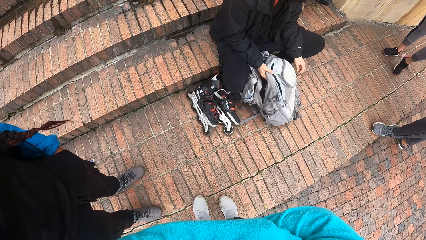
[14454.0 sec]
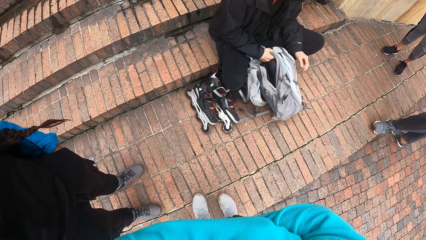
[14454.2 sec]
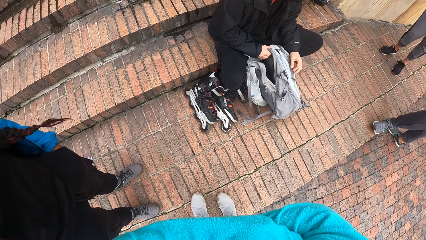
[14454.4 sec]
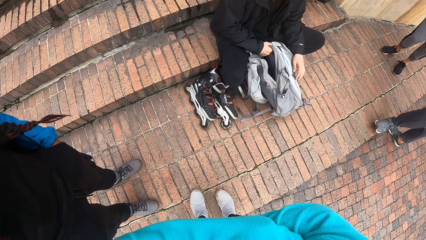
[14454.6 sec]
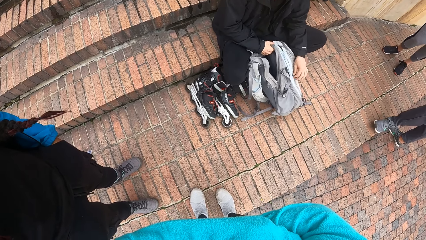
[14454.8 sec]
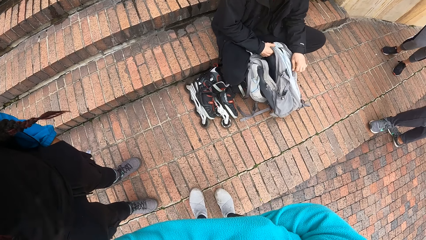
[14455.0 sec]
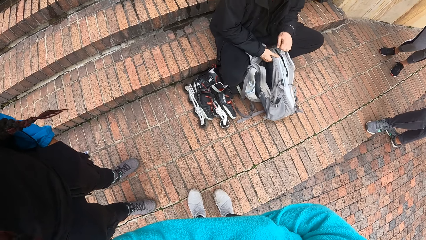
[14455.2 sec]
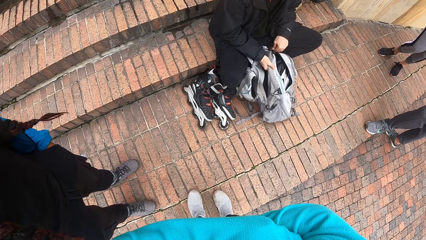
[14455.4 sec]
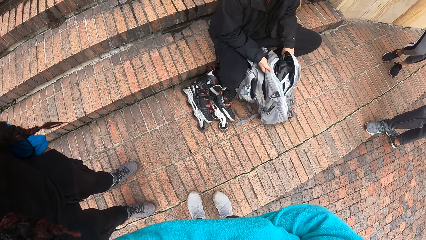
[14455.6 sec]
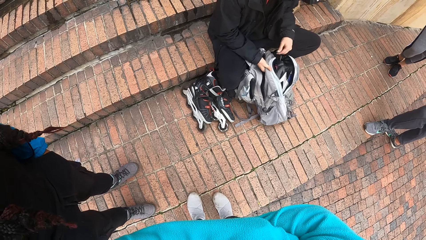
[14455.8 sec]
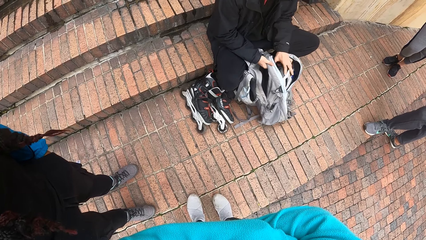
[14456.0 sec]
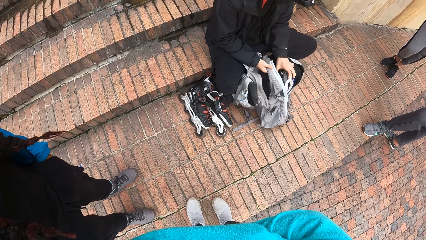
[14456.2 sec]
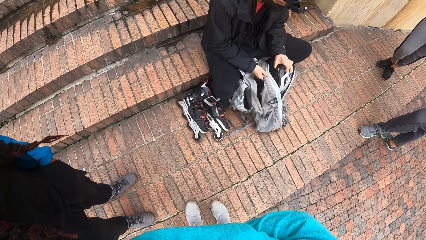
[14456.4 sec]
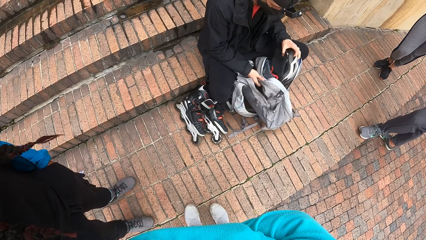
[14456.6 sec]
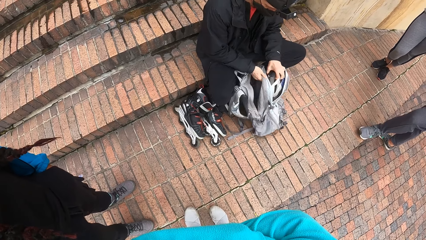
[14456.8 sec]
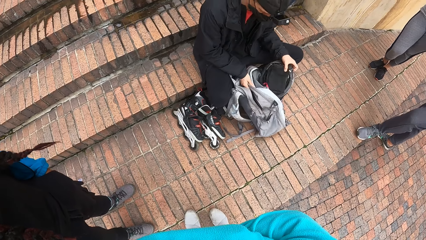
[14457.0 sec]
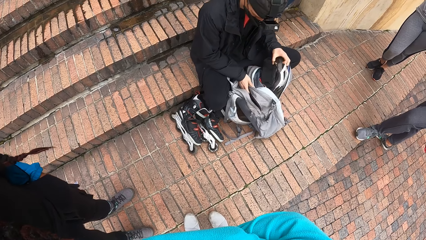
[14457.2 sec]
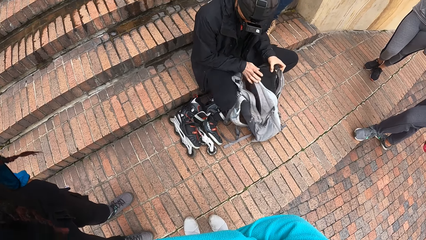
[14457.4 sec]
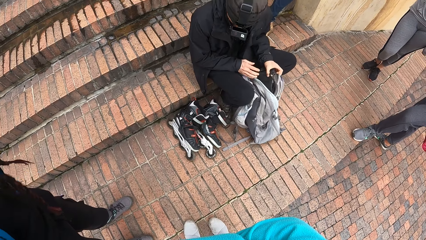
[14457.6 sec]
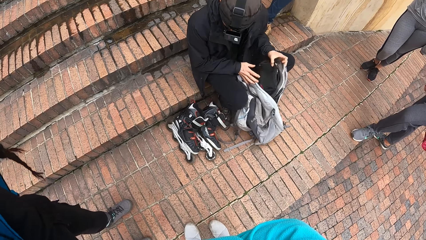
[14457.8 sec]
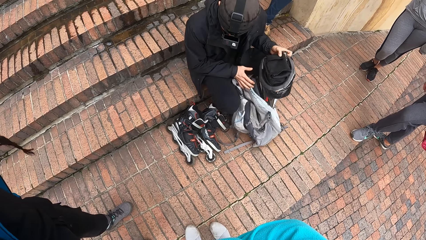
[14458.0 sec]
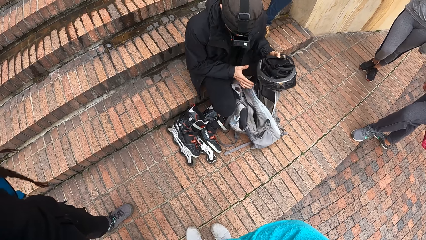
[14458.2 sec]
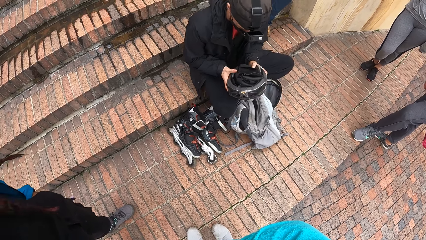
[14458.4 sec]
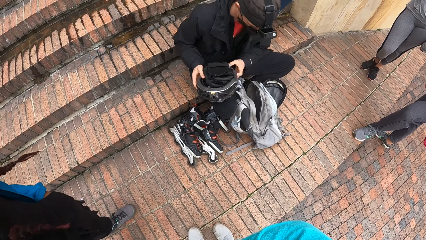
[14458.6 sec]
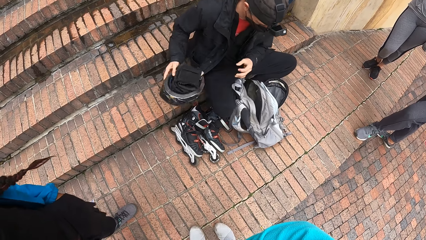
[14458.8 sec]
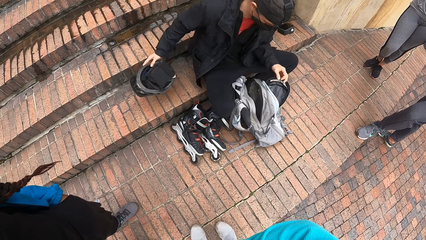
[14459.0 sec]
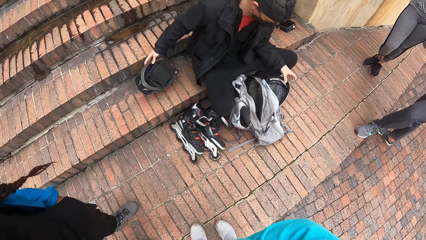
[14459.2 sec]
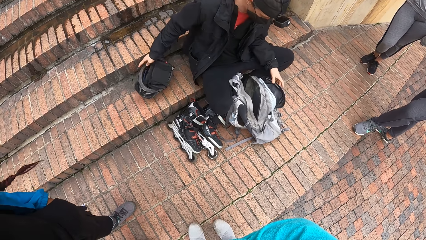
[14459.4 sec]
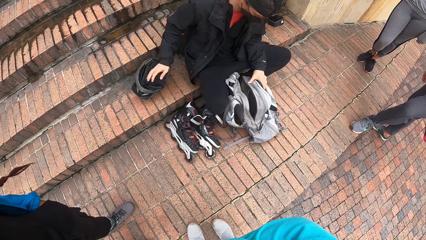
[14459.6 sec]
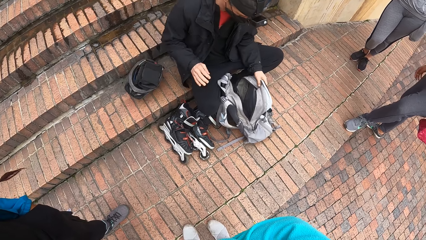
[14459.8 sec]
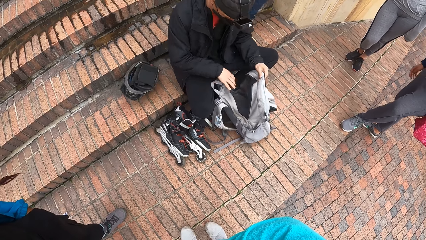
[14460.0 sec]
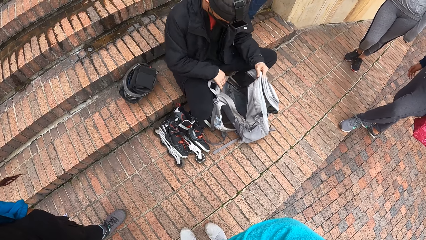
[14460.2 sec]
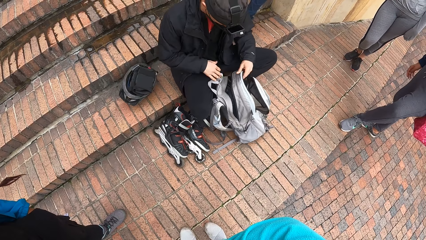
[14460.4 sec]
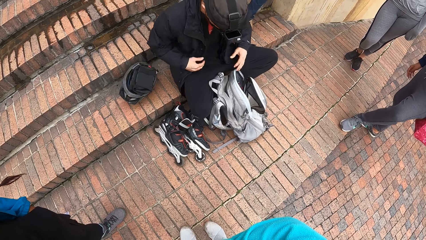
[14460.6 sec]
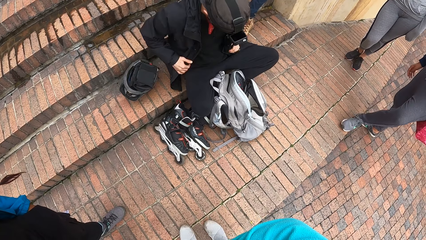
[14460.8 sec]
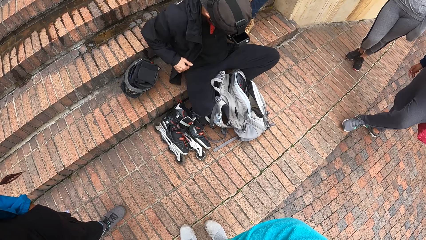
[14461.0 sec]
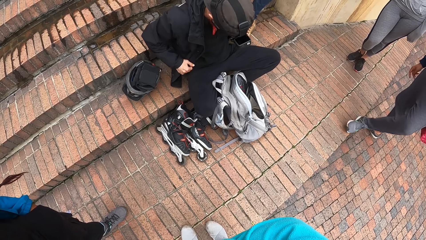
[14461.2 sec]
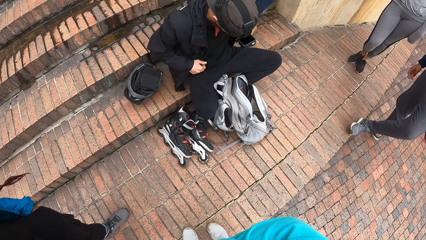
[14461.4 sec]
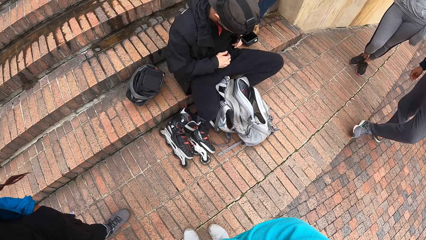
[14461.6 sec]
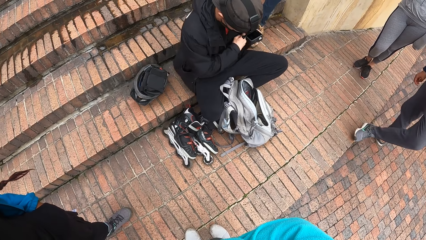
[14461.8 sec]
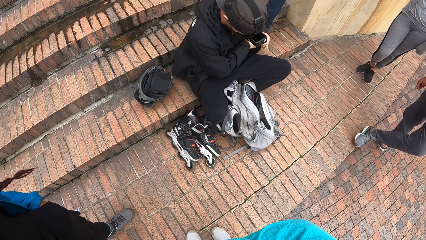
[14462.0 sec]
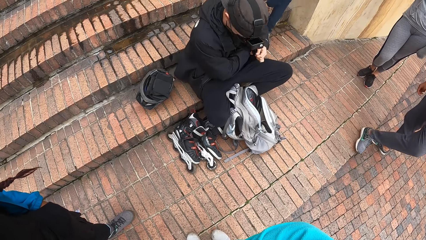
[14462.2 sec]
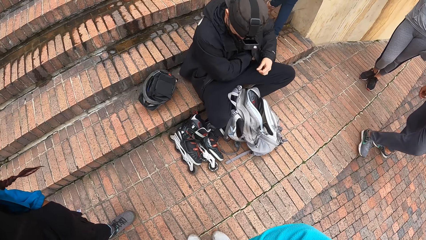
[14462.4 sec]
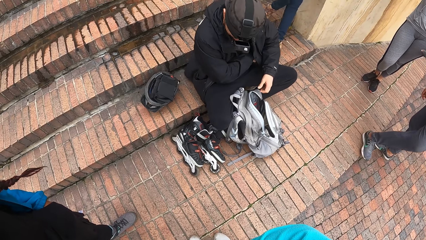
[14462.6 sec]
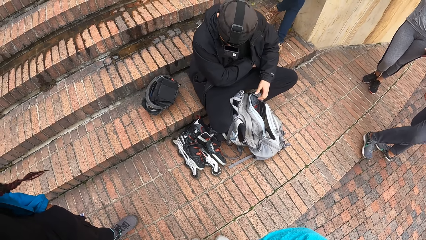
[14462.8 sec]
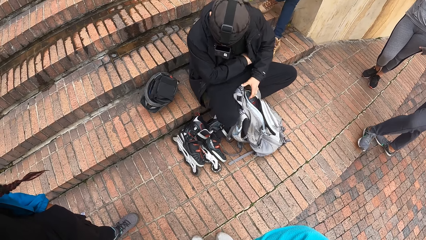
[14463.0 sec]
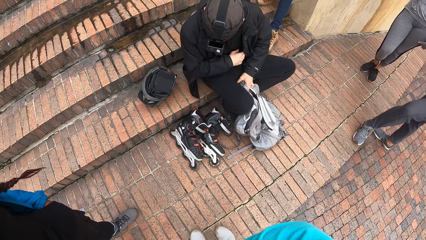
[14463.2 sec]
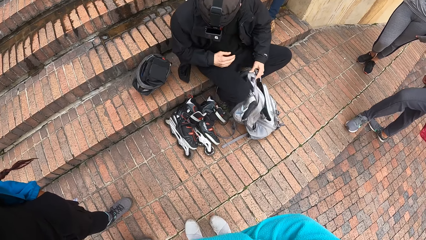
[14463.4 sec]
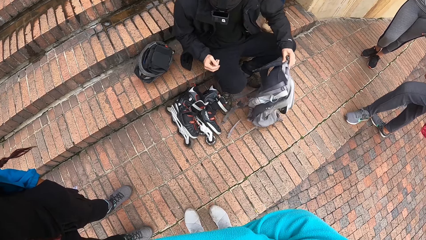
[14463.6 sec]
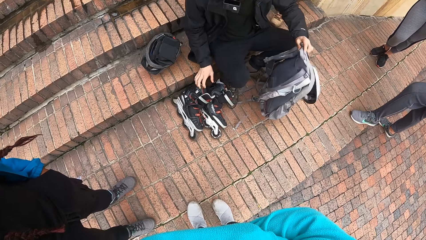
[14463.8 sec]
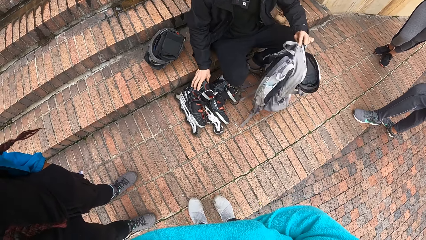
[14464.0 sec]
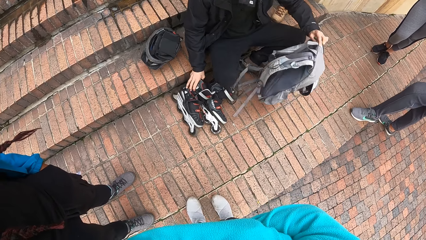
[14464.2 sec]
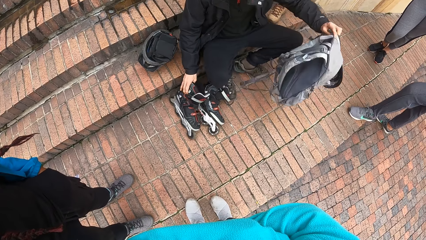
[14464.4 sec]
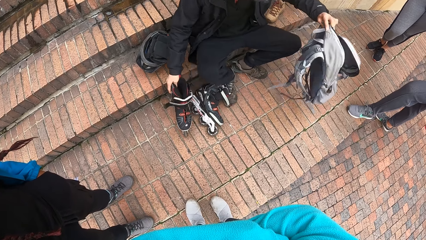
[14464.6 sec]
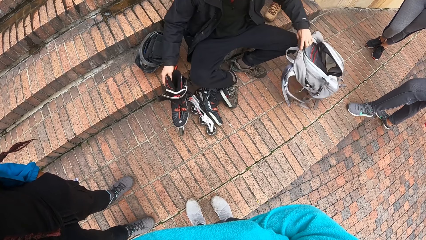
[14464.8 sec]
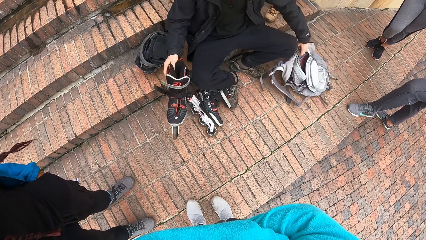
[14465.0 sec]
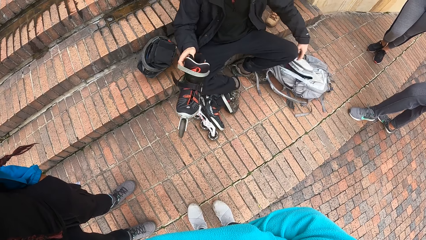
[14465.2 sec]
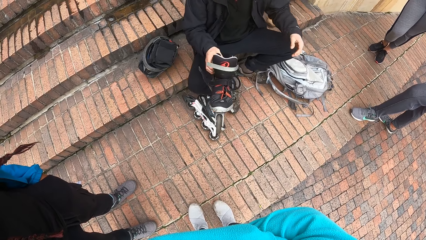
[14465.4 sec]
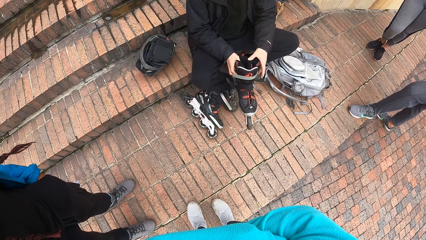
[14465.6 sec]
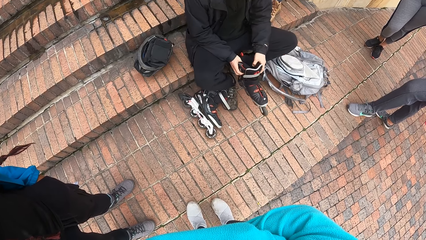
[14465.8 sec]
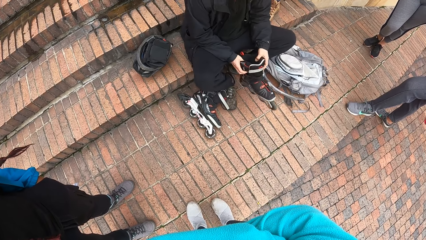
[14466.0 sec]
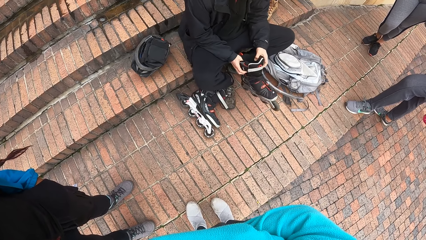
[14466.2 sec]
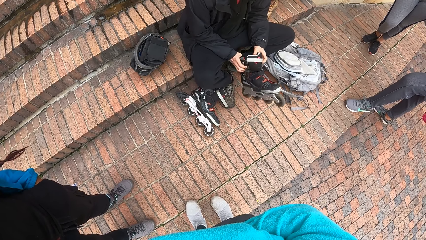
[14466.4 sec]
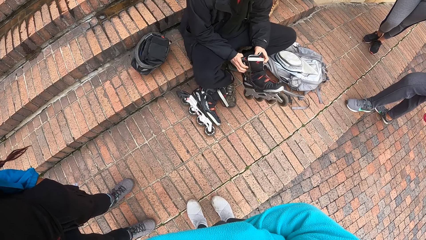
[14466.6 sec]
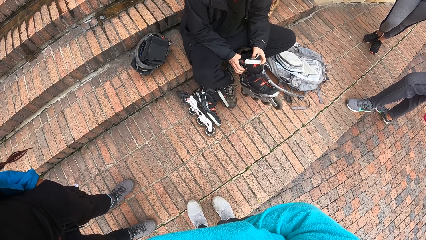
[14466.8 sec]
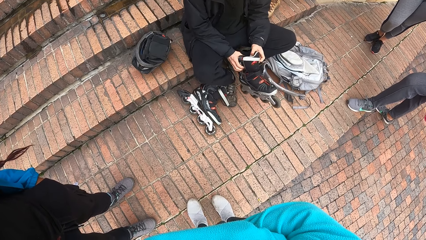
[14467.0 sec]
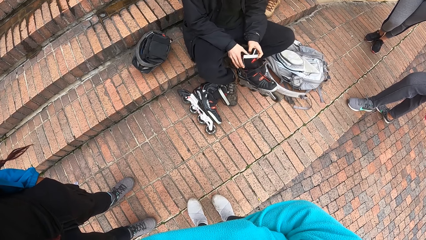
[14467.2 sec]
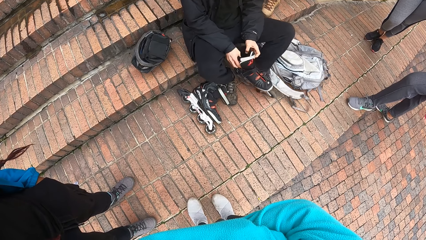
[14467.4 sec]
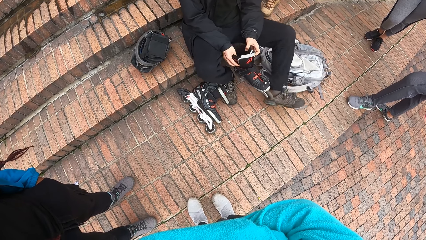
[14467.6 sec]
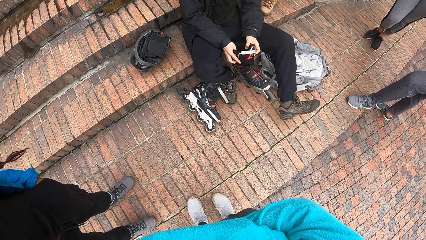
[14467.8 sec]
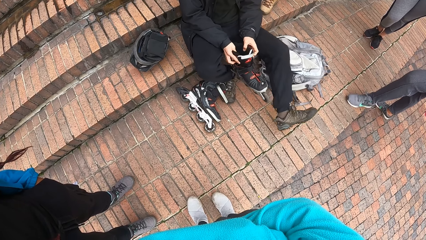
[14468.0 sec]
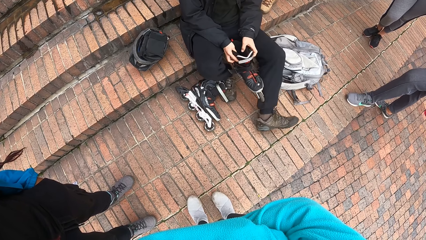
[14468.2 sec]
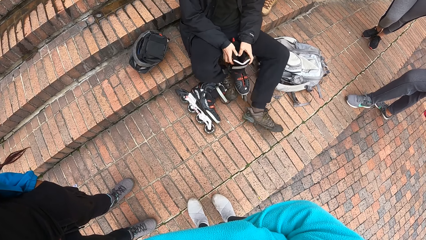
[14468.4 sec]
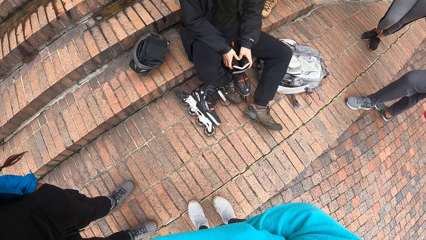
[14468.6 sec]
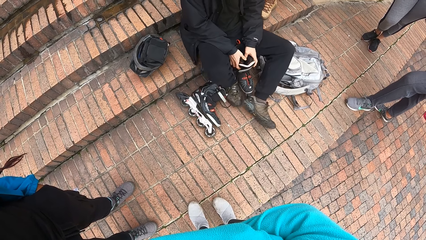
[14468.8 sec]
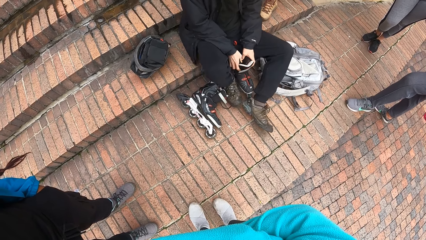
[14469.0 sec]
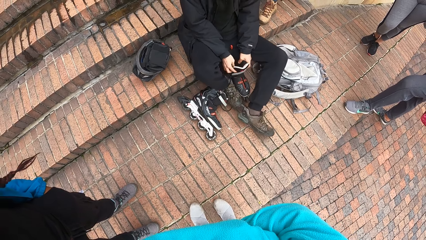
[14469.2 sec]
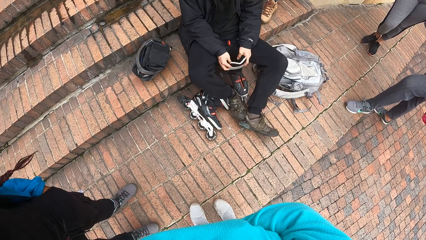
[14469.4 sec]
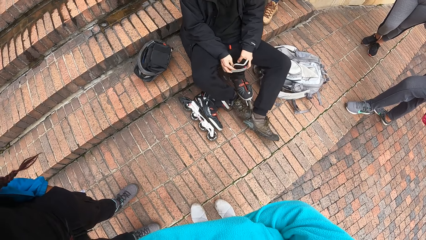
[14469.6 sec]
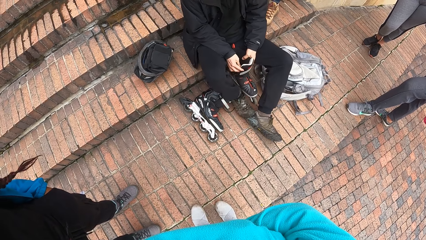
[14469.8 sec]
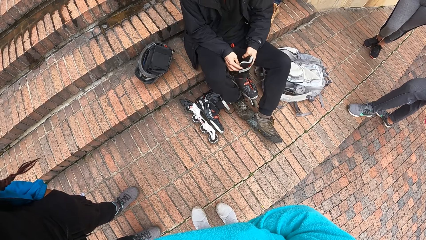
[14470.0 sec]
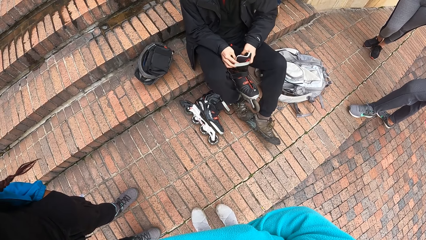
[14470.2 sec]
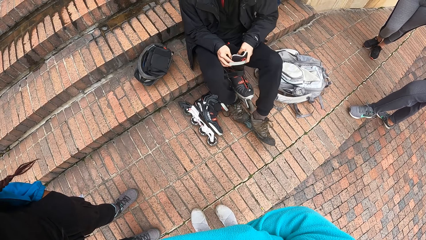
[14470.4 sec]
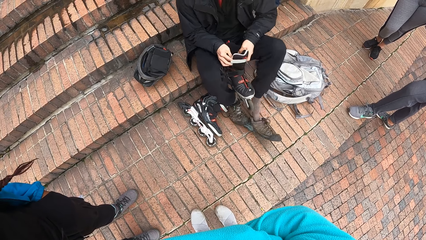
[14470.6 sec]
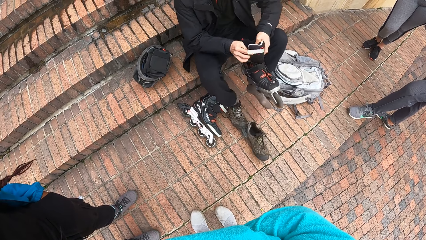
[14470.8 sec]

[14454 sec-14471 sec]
A man opens the bag. The man picks up a helmet from the bag on the ground with his left hand. The man passes the helmet from his left hand to his right hand. The man places the helmet on the ground with his right hand. The camera wearer looks around the ground. The man holds the bag on the ground in his hands. The man checks in the bag. The camera wearer looks around the ground. The man searches his cloth with his hands. The man picks up the bag on the ground with his left hand. The camera wearer looks around the ground. The man picks up the roller skater from the ground with his right hand. The camera wearer picks up a skate. The man places the bag on the ground with his left hand and holds the roller skater with his hands. The camera wearer looks around the ground. The man removes the shoes.
